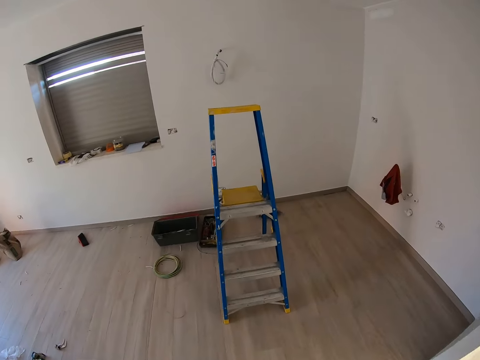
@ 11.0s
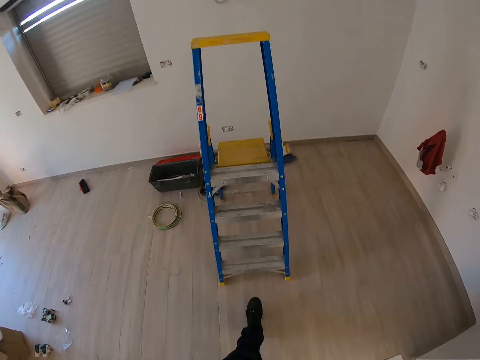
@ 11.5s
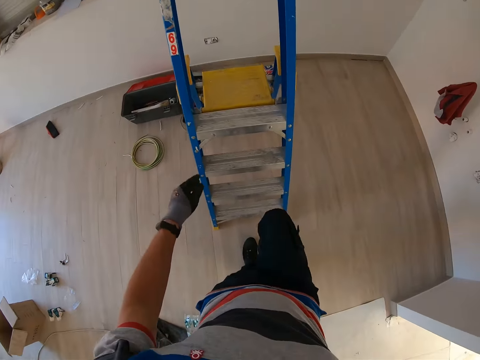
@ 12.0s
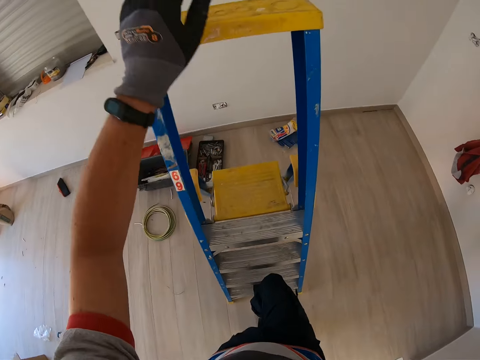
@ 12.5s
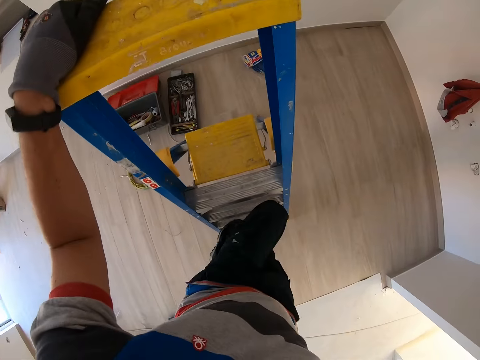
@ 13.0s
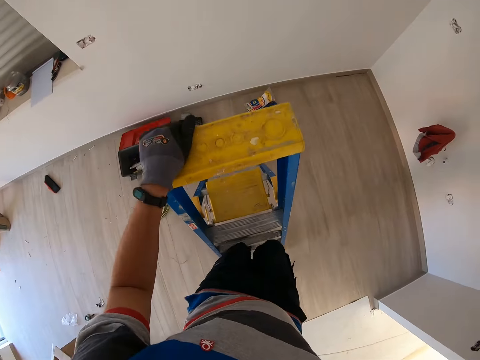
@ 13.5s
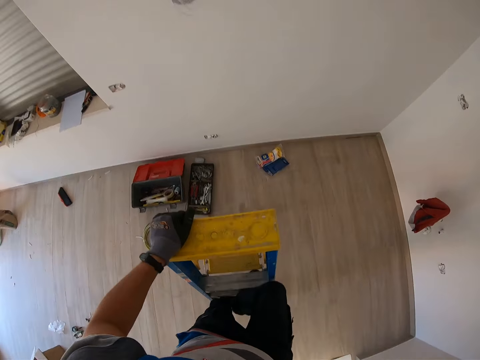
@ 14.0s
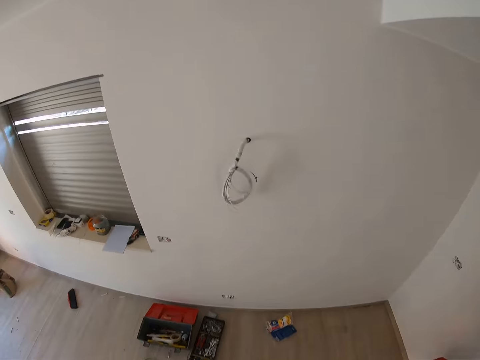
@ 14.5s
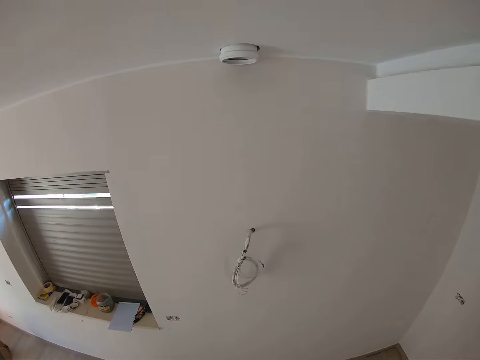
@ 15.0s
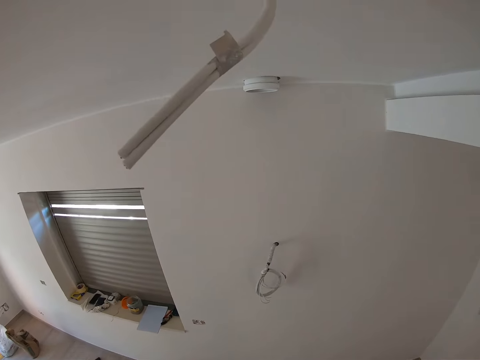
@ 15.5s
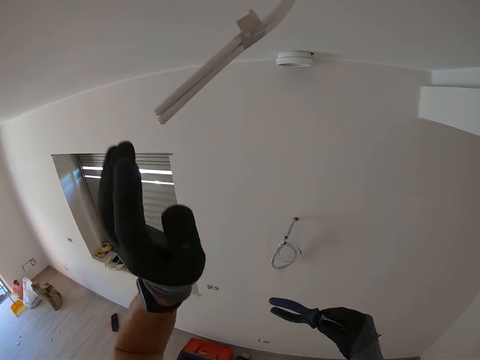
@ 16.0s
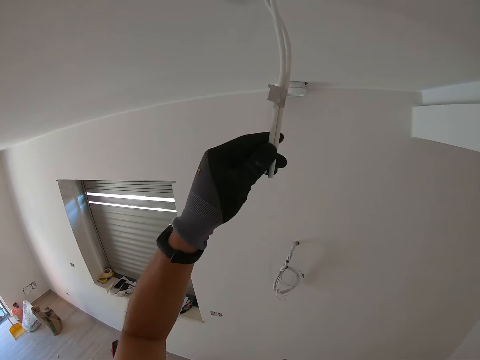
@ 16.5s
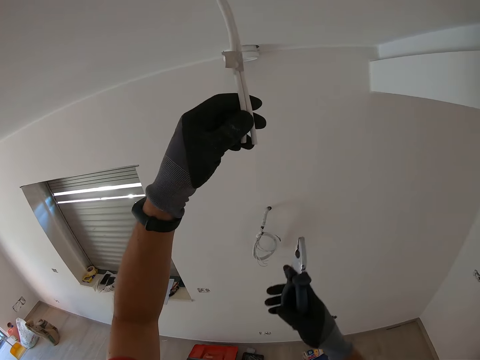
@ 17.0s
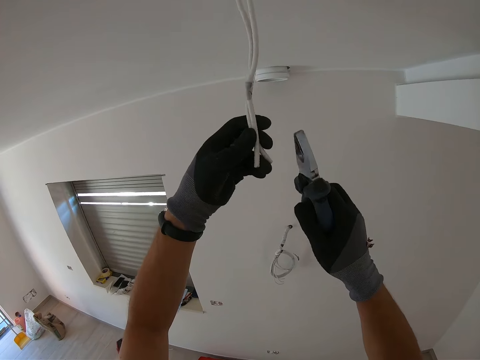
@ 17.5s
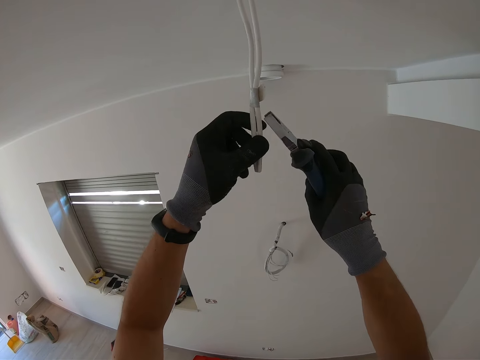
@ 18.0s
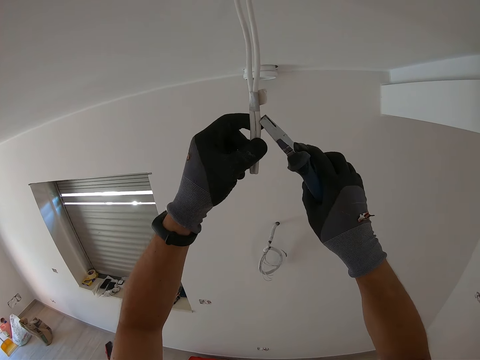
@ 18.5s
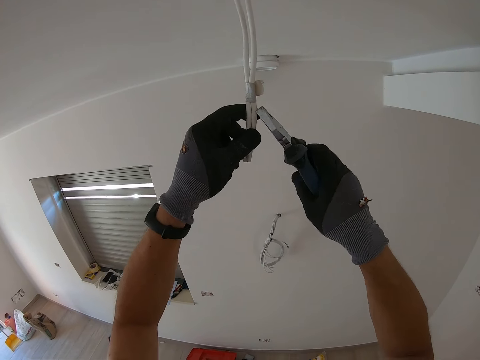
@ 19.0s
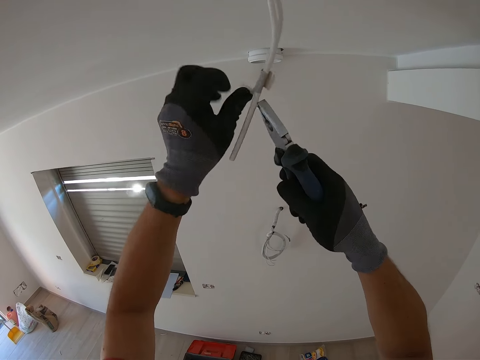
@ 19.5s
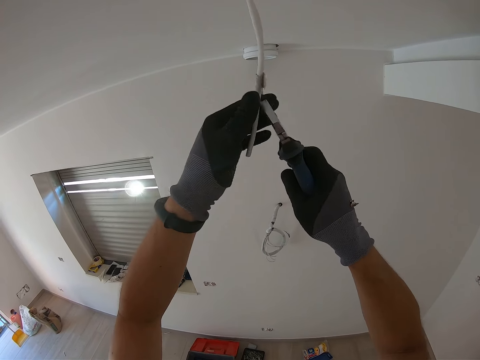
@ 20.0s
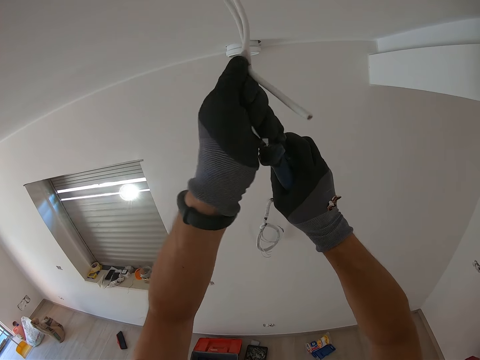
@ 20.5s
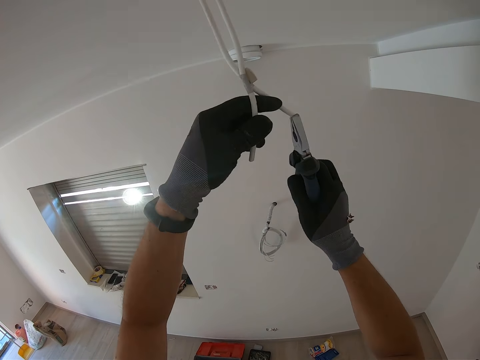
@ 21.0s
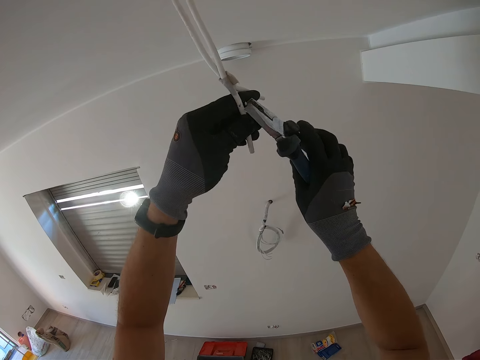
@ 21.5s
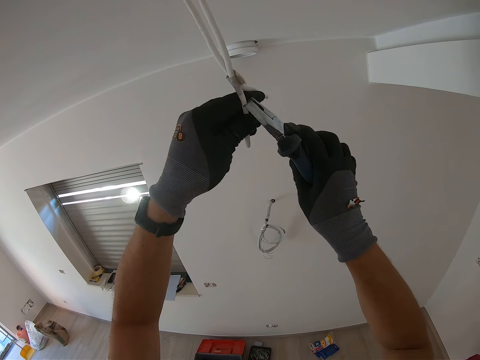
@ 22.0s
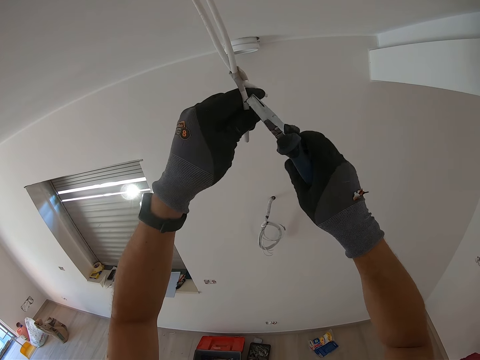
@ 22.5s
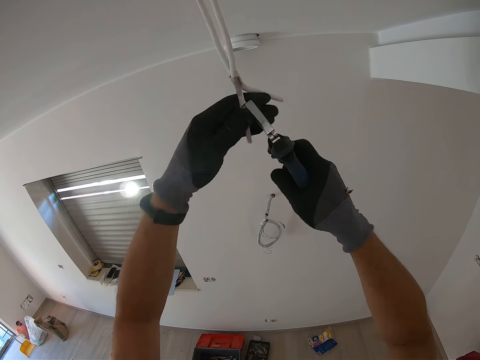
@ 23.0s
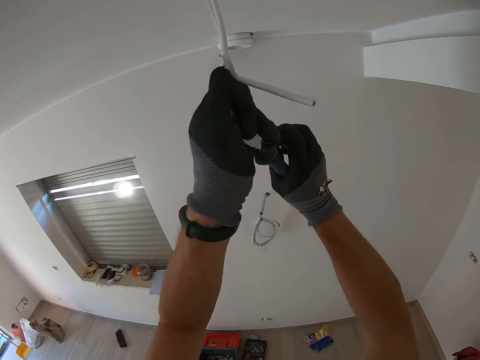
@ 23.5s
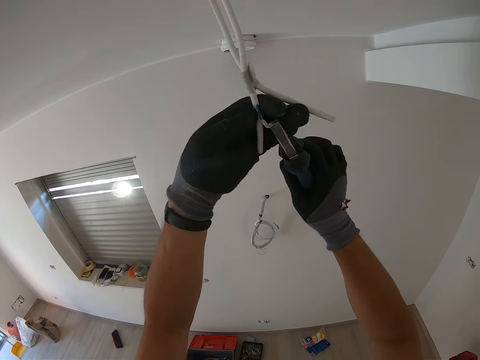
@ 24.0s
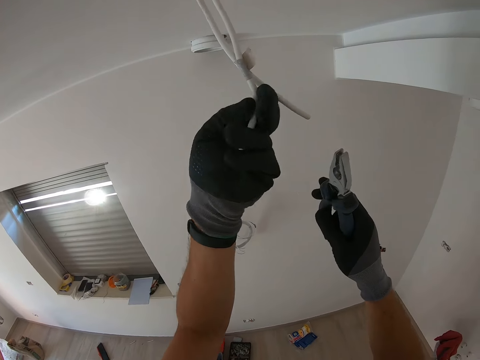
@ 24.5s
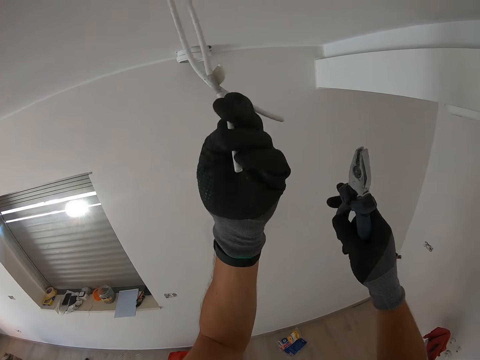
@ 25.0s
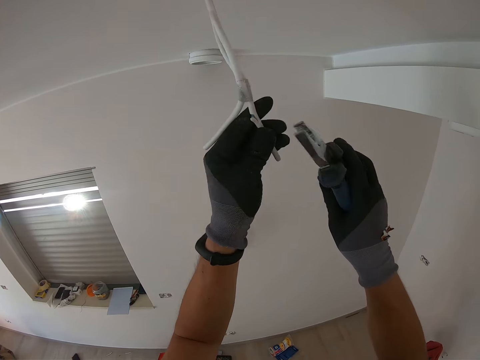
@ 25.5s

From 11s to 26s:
The camera wearer climbs the ladder. He grabs the wire and holds pliers. He holds the wire with his hands. He rips the wire cover with the pliers. He removes the wire cover with the pliers.

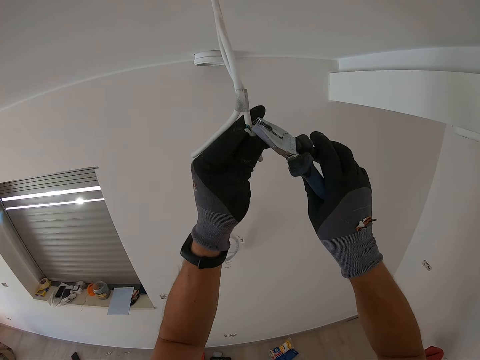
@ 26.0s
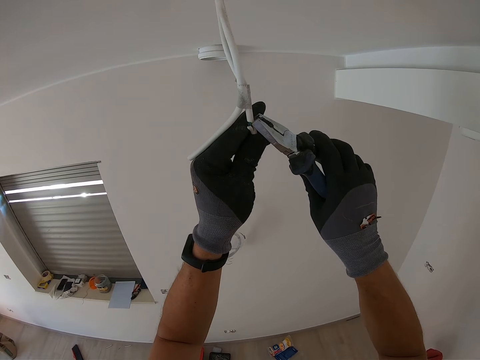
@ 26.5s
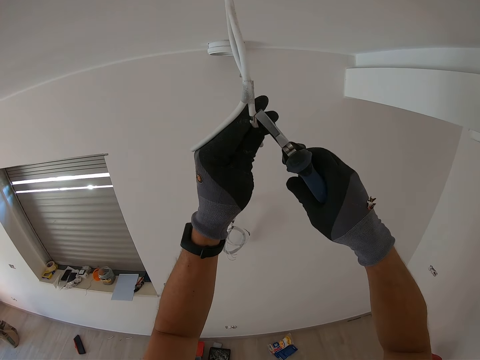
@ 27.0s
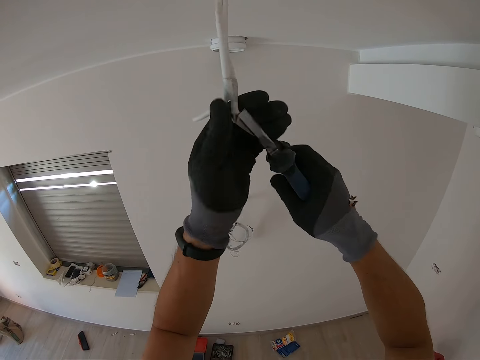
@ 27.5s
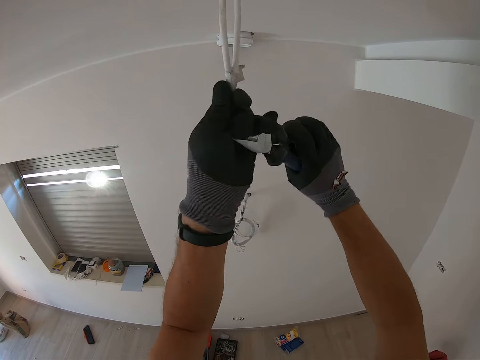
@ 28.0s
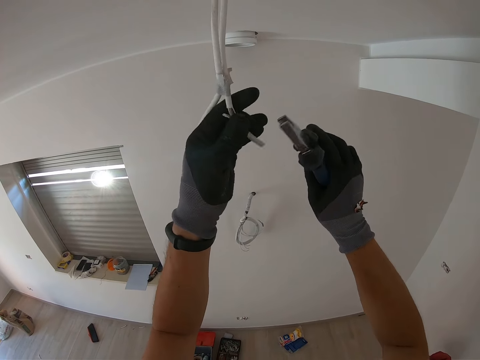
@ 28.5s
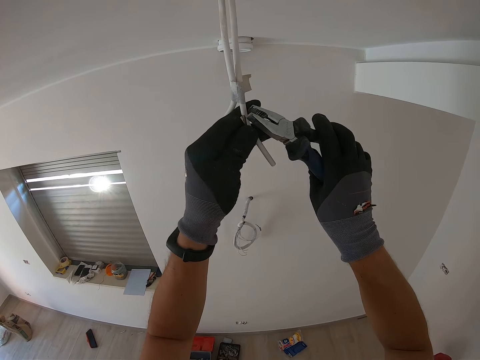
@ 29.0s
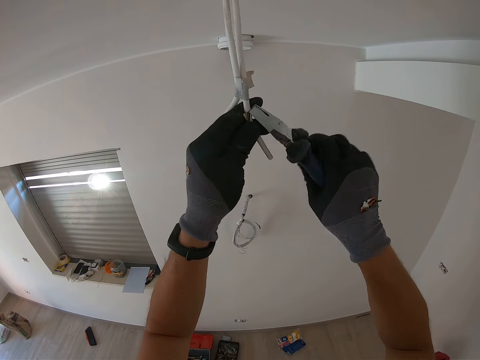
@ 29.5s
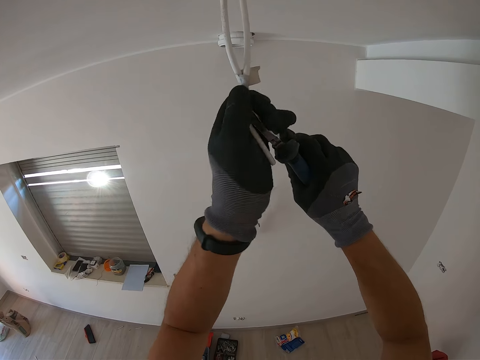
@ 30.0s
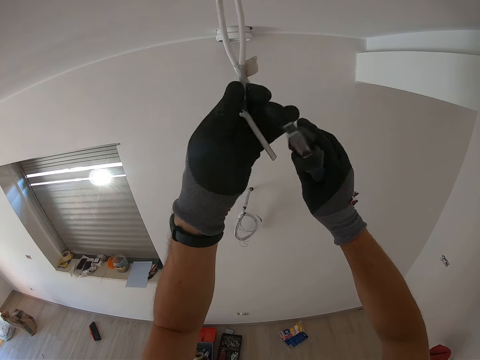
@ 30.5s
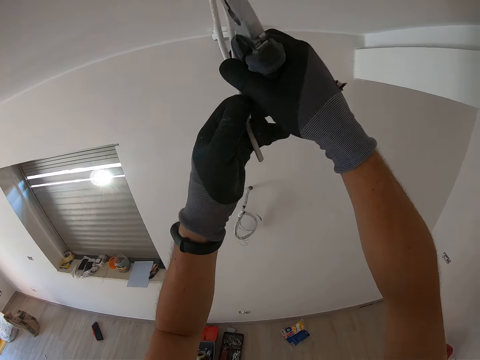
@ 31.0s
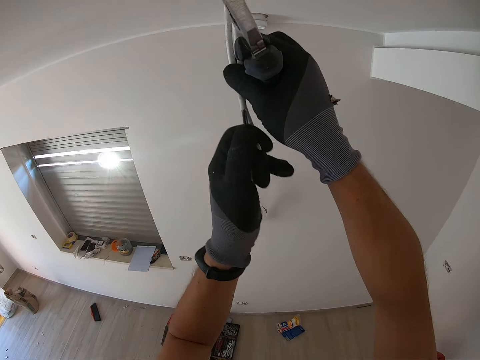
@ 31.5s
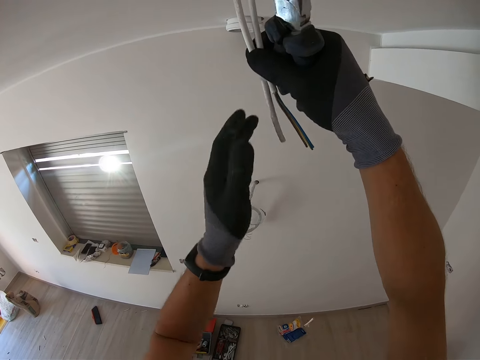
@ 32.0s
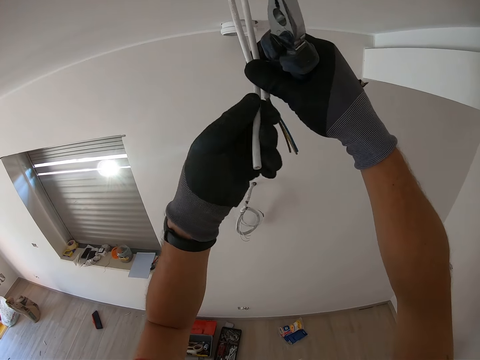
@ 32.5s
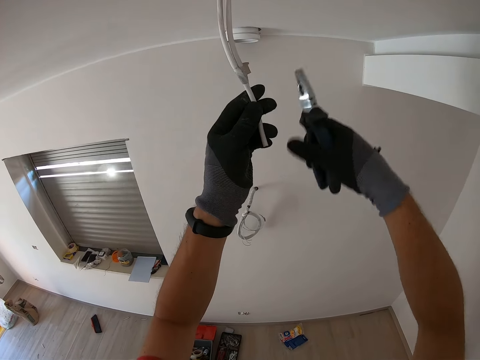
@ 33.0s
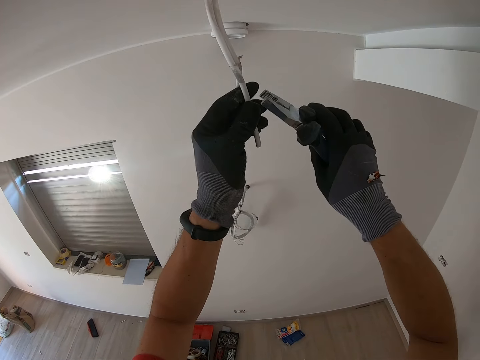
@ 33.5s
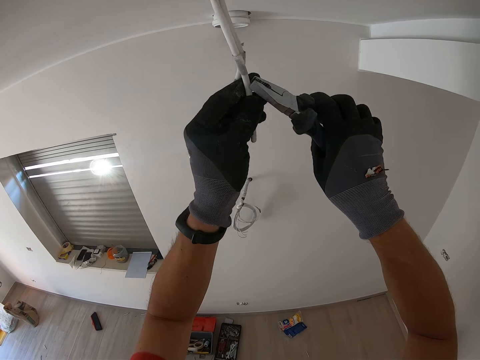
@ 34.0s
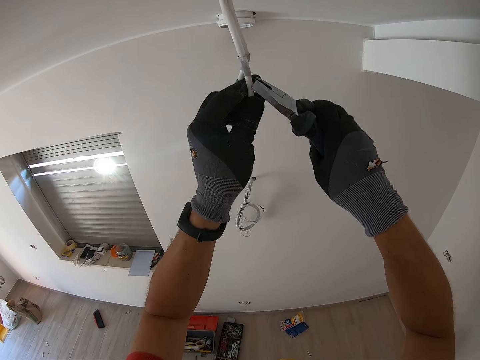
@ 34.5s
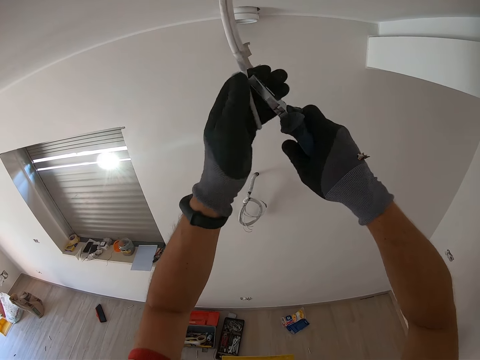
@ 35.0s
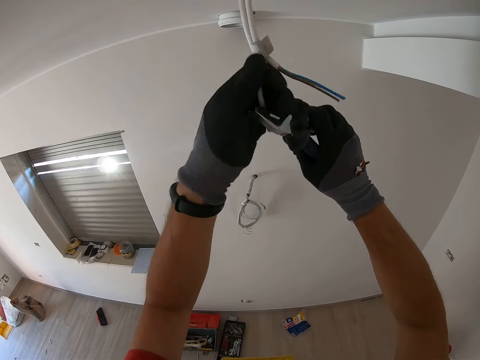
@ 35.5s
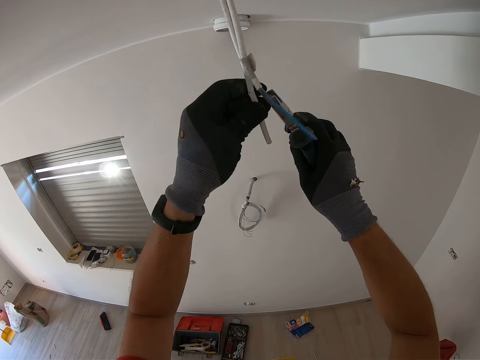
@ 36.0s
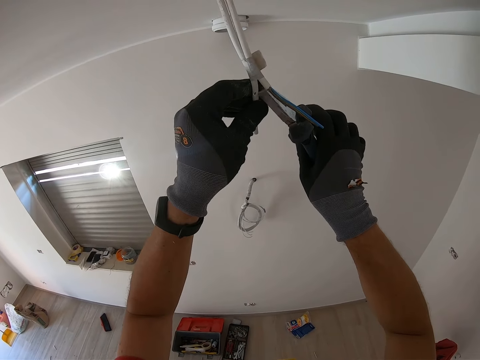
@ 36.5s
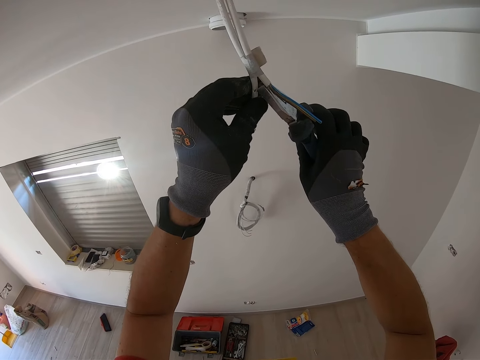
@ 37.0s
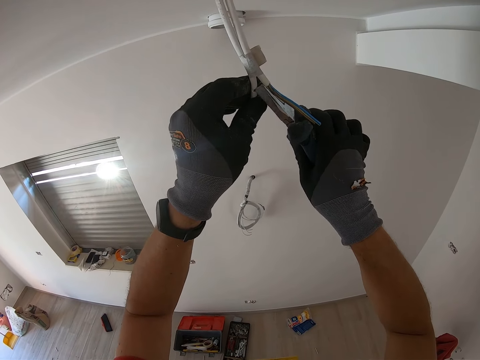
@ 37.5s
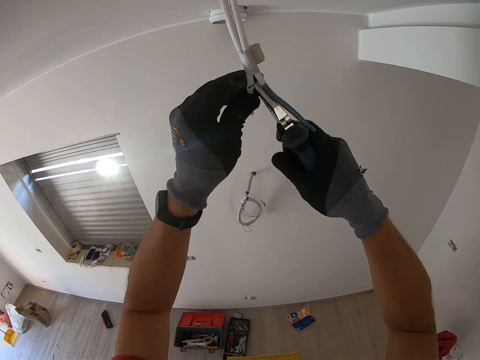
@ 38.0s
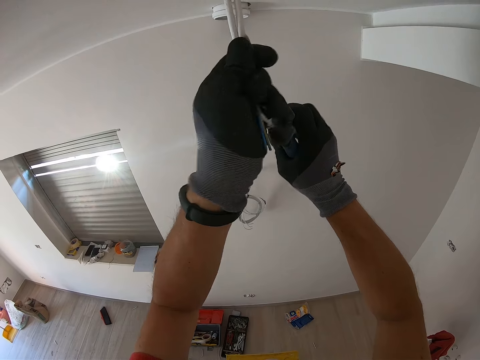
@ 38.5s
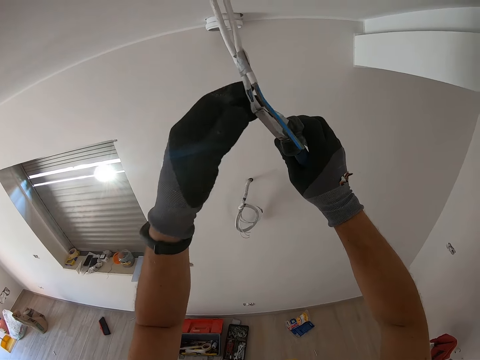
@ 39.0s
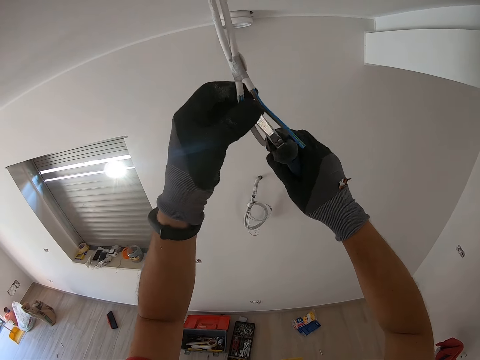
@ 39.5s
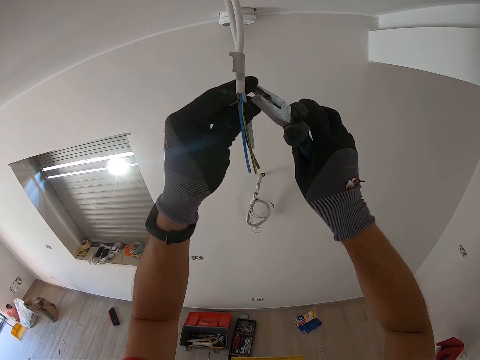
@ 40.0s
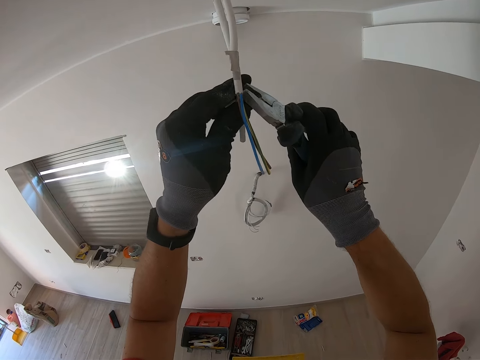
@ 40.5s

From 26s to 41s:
The camera wearer strips the wire cover and holds pliers. They rip the wire cover with the pliers.
